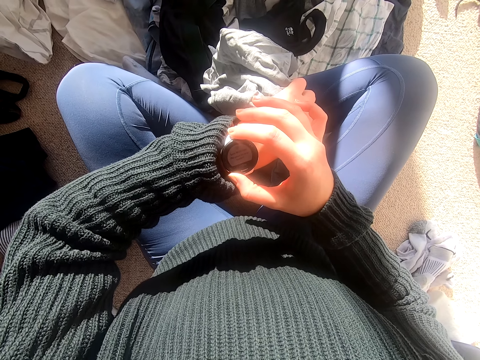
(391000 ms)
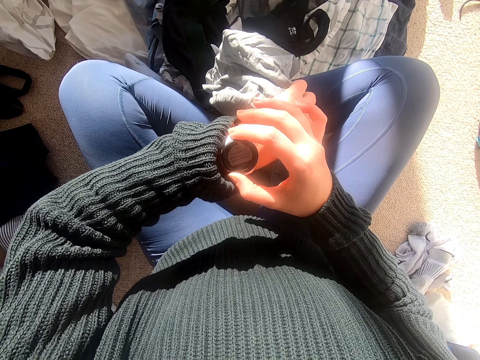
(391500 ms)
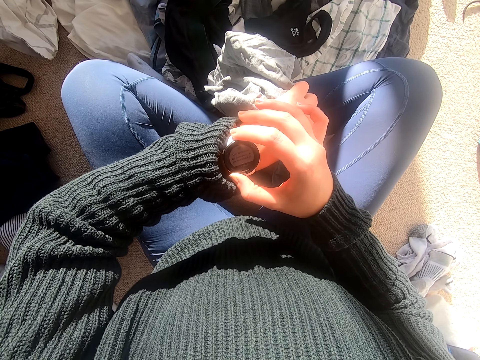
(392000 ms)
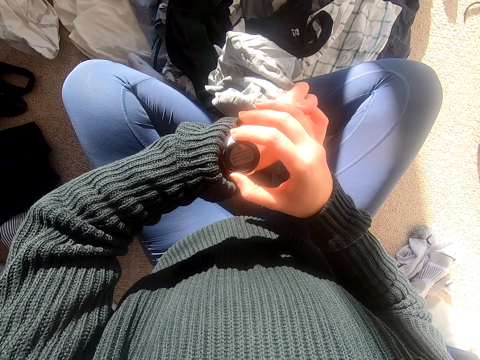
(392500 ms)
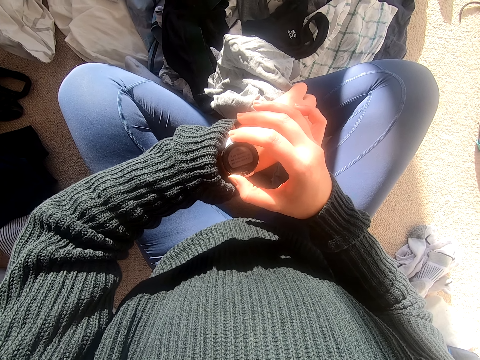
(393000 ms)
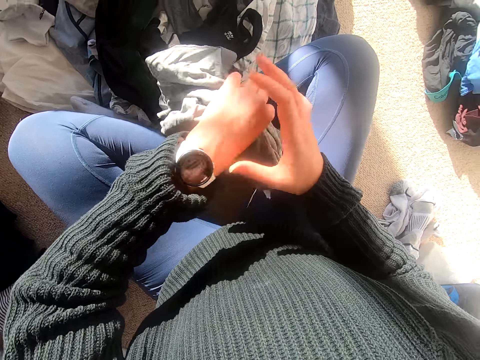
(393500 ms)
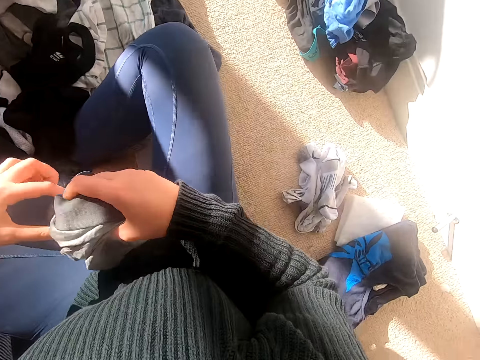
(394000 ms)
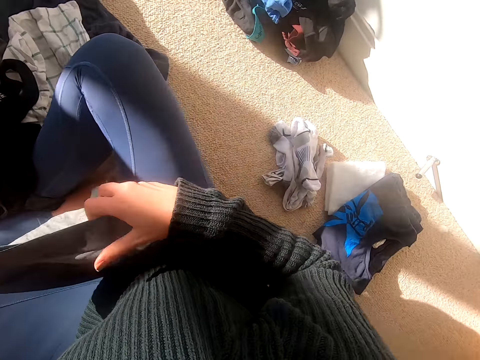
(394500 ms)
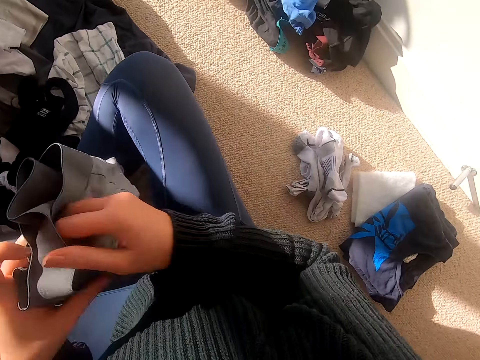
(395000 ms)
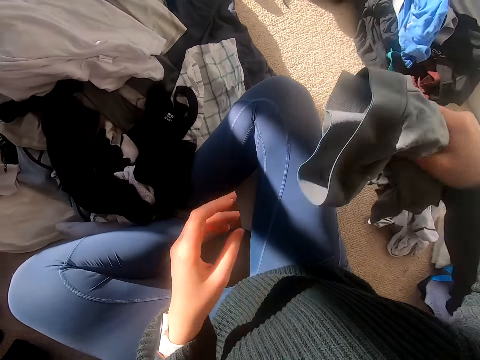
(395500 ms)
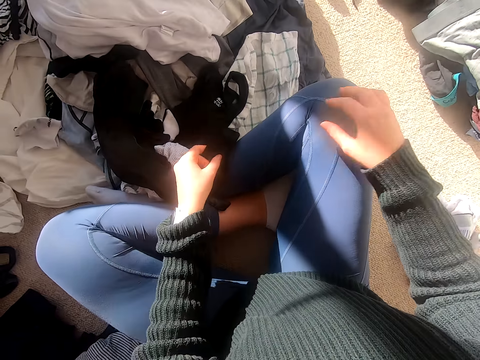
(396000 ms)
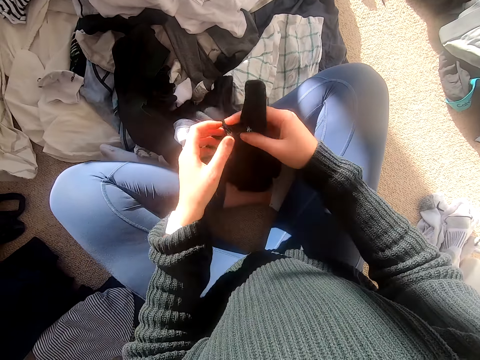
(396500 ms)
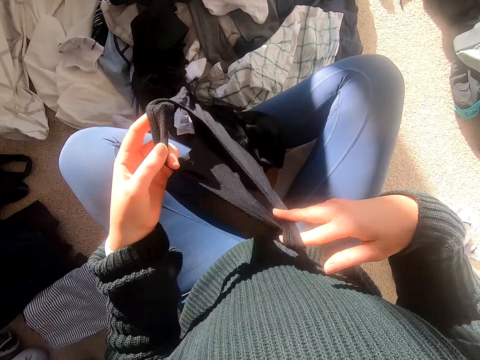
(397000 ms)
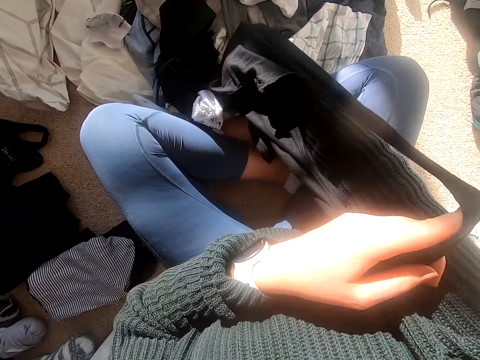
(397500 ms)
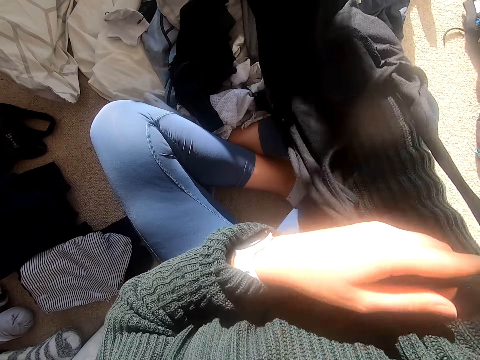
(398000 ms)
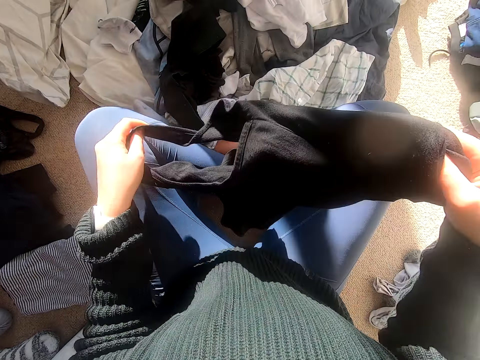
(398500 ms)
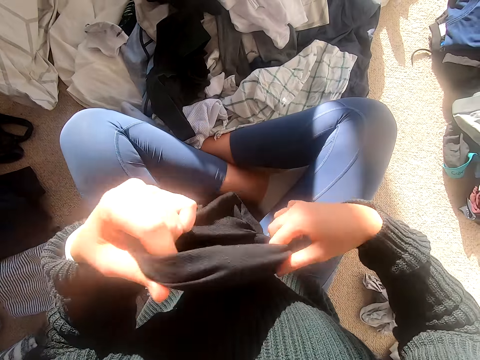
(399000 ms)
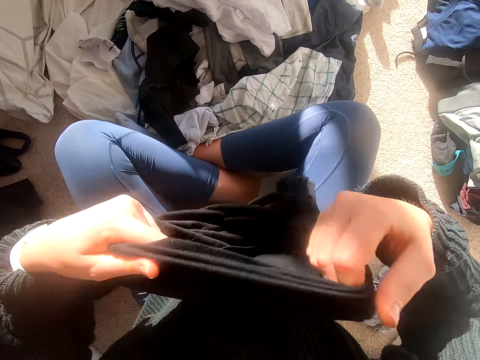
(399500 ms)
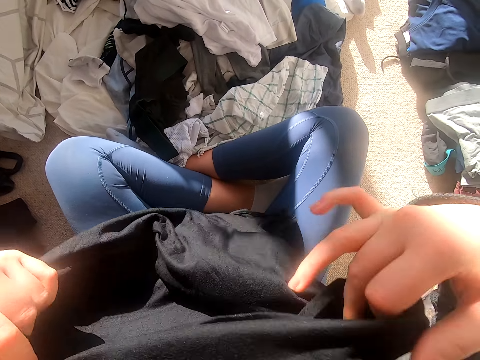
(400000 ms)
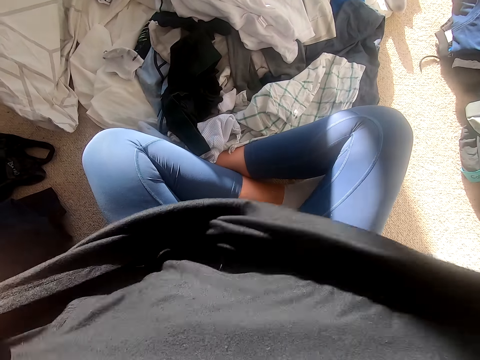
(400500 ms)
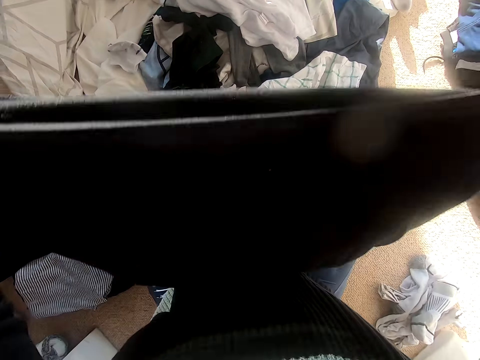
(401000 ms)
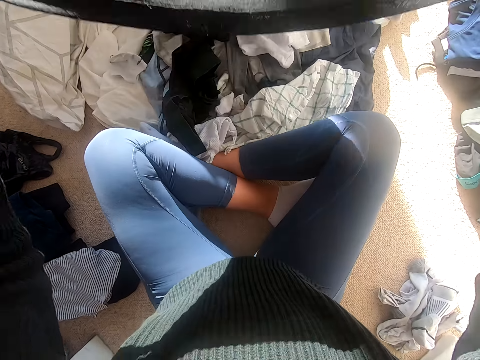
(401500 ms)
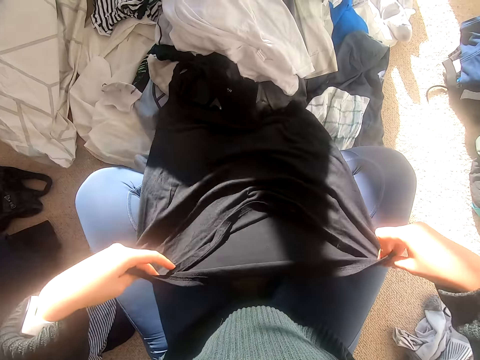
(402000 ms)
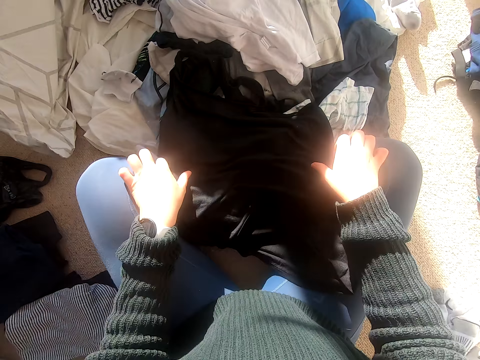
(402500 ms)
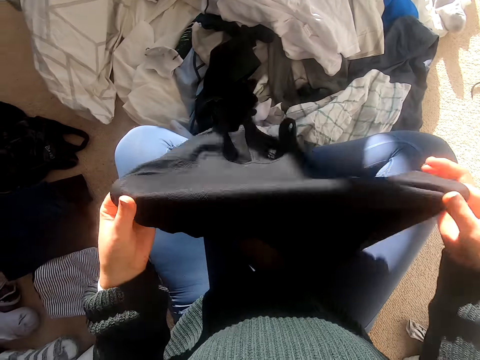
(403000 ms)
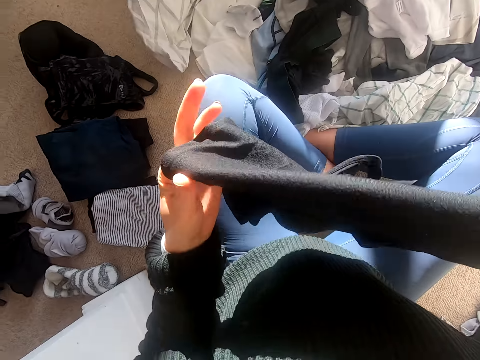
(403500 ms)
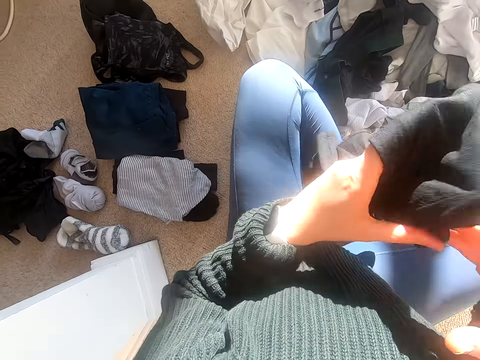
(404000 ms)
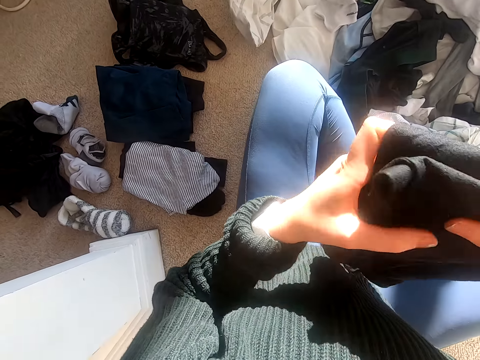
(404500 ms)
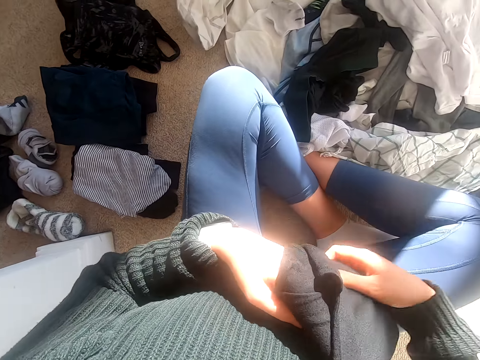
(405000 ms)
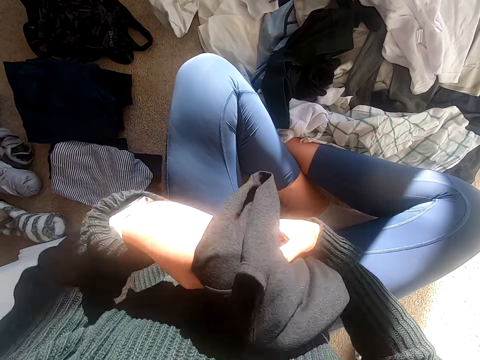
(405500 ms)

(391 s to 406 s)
The camera wearer folds the cloth. They put the cloth aside, pick up the cloth and stretch the cloth. They hold the top. They put the cloth down and fold the cloth.

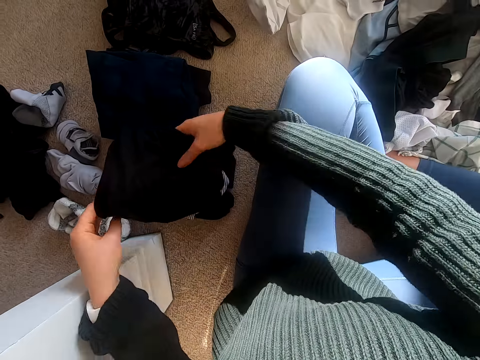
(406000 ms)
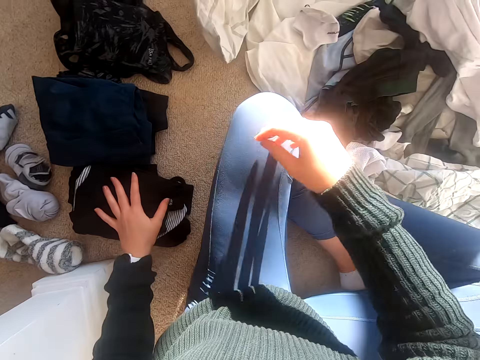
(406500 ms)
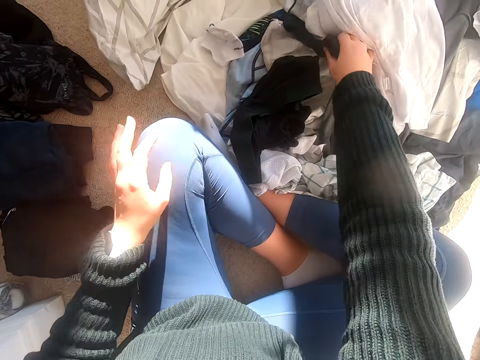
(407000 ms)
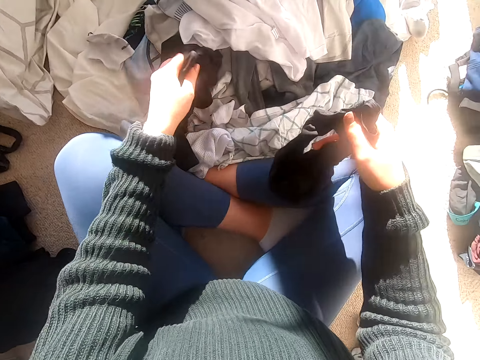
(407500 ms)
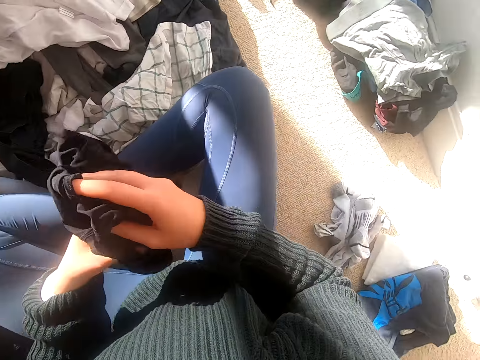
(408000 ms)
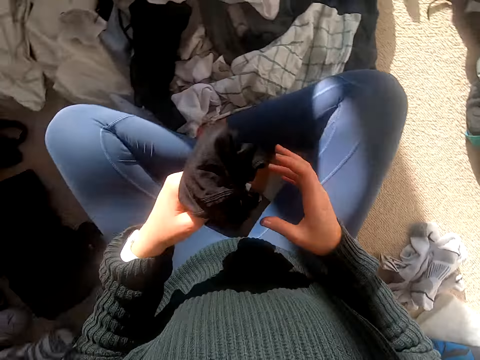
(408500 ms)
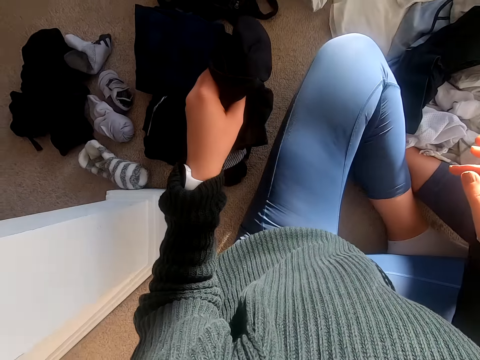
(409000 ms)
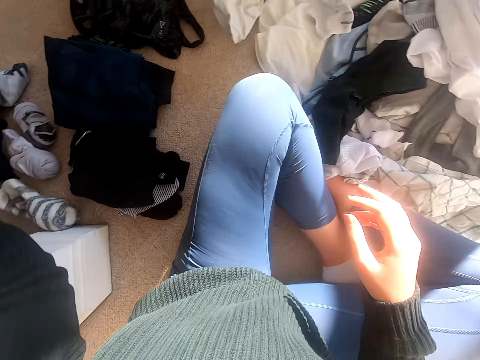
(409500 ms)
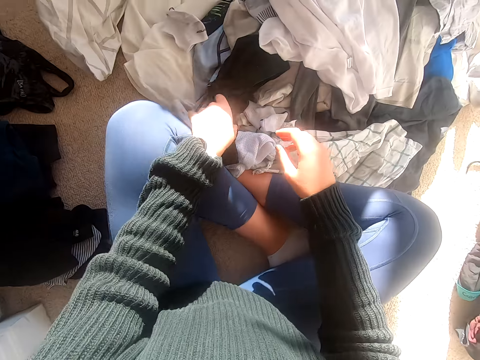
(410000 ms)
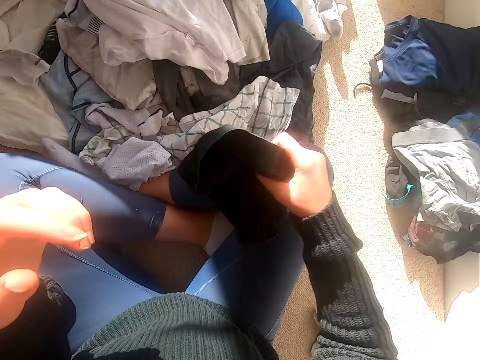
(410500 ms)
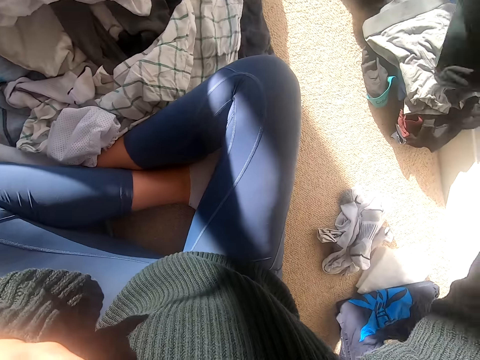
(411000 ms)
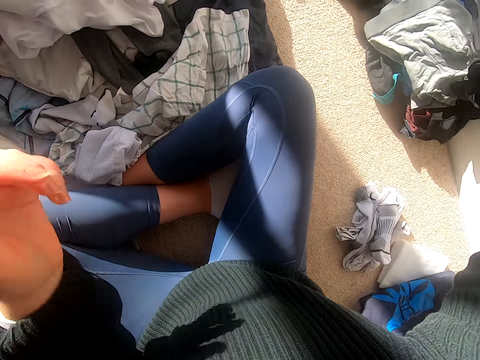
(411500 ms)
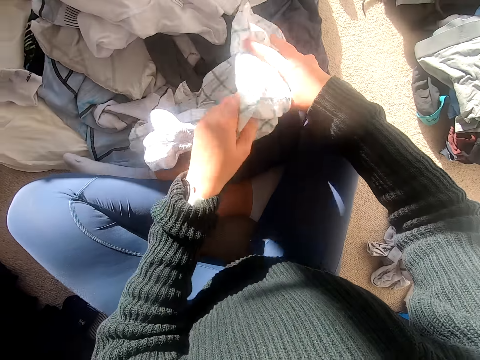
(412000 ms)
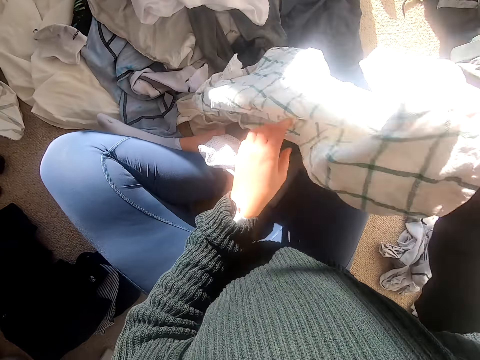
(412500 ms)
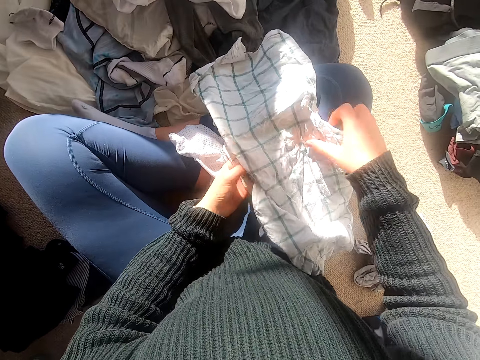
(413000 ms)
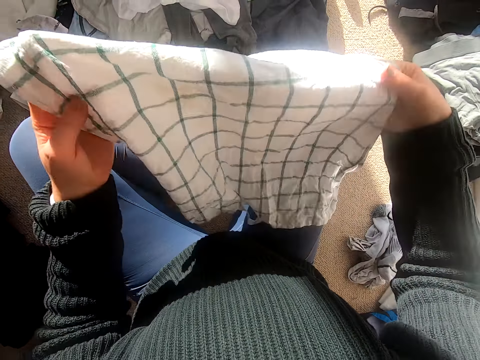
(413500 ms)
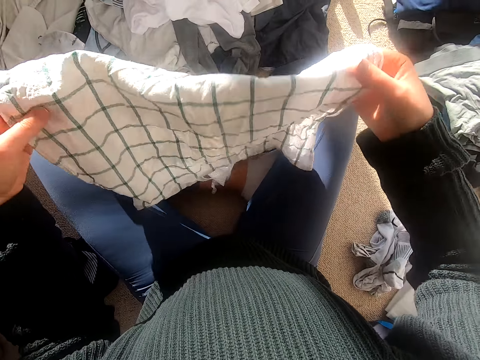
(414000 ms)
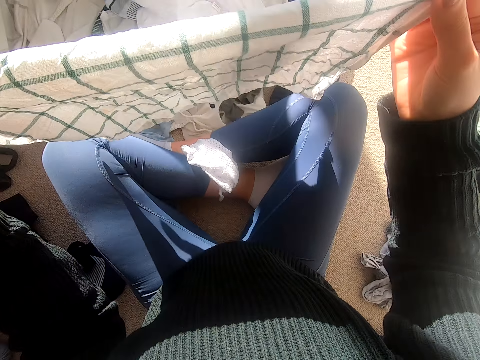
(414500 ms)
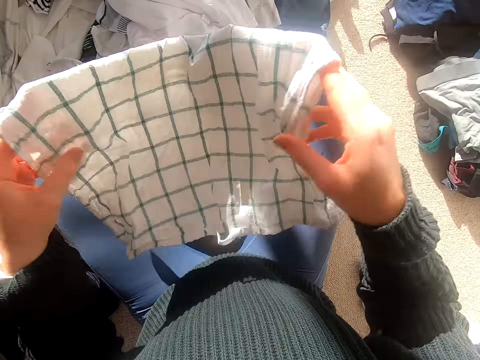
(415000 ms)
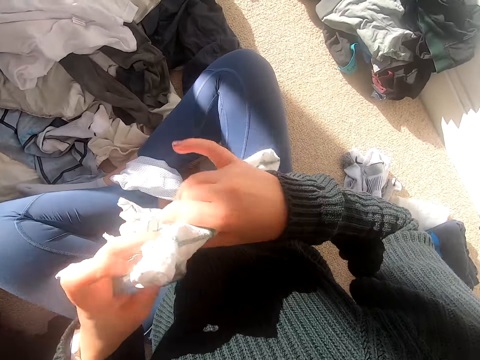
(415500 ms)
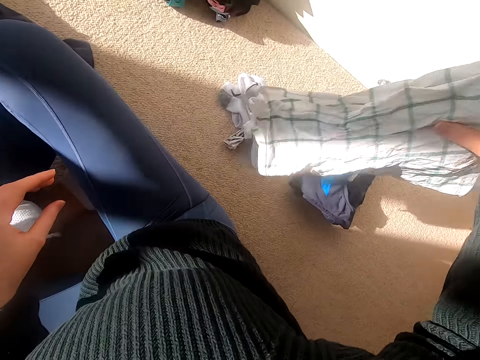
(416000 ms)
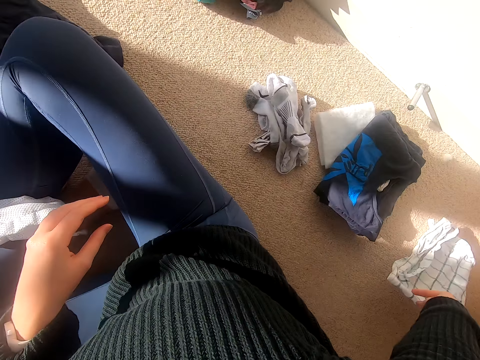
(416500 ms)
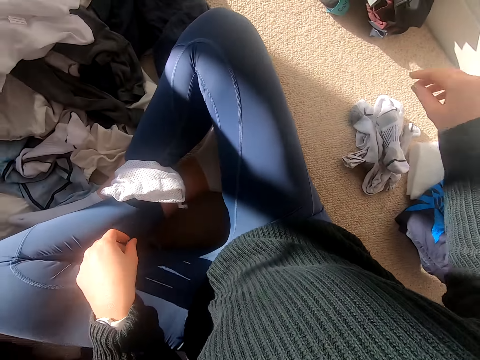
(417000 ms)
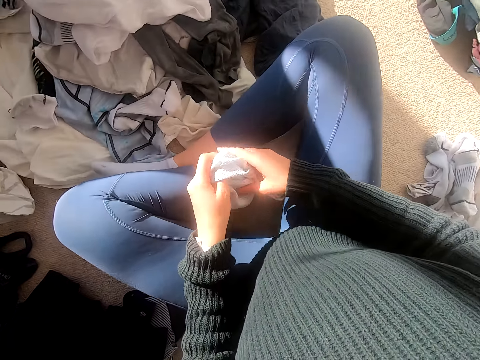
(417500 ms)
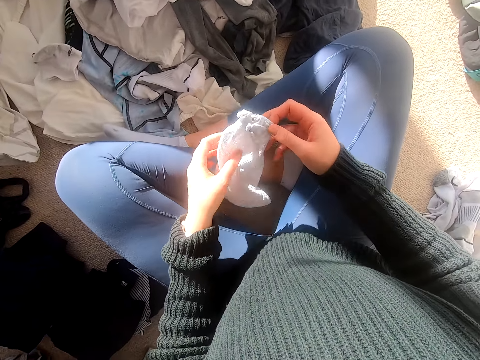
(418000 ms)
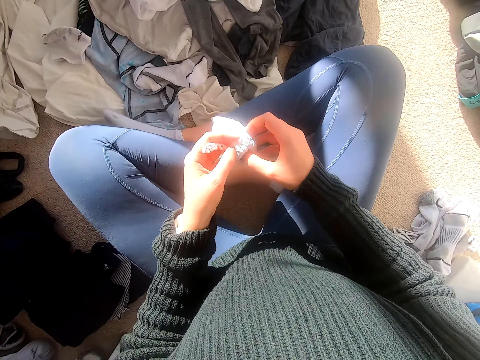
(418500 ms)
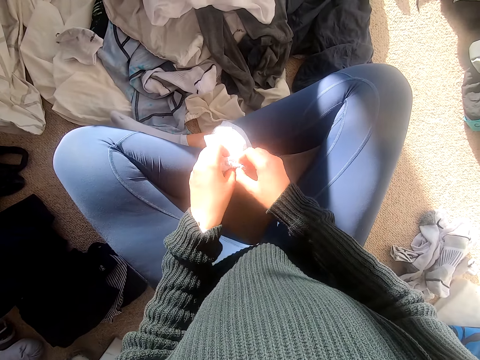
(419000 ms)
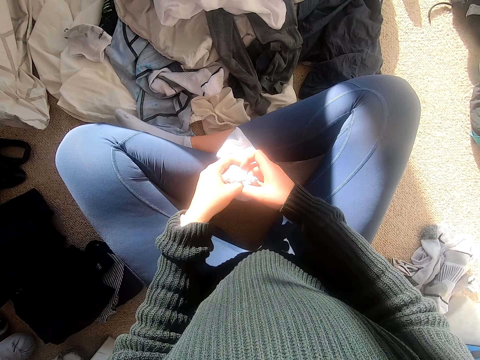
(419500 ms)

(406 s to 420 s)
The camera wearer puts the top on the floor. They pick up the cloth and throw the cloth aside. They pick up the cloth and throw the cloth aside. They pick up the fabric. They hold the shirt. They shake the fabric and fold the fabric. They put the shirt on the floor. They pick up the small bag.
